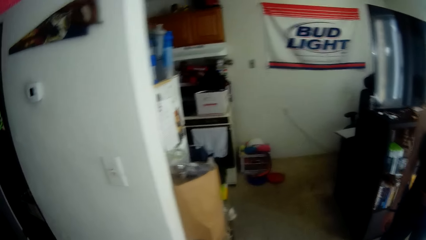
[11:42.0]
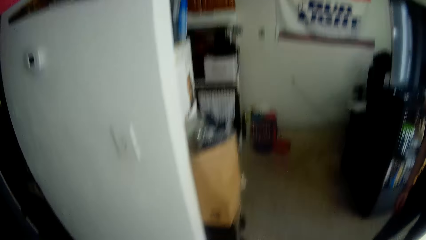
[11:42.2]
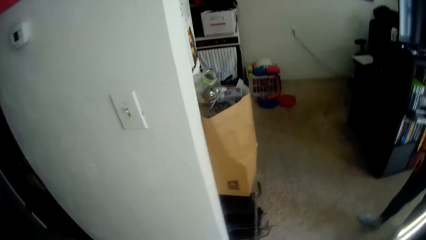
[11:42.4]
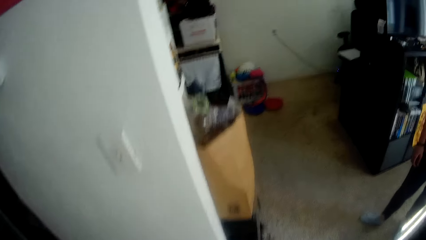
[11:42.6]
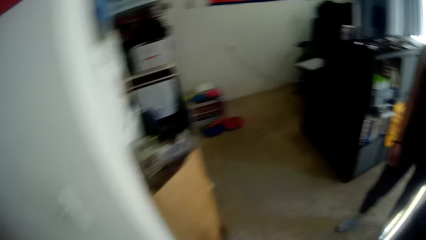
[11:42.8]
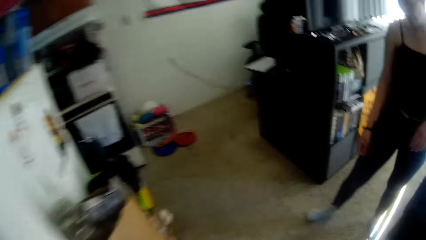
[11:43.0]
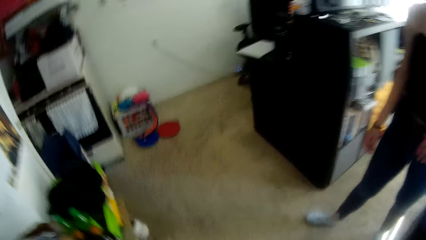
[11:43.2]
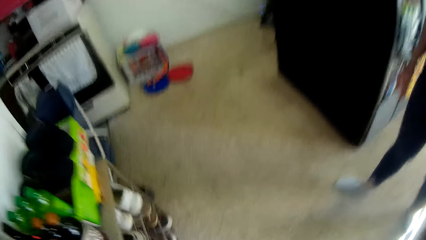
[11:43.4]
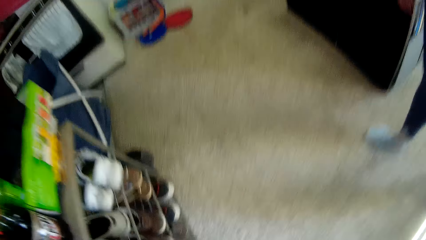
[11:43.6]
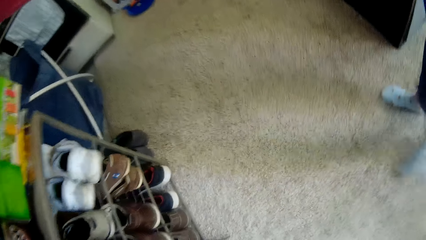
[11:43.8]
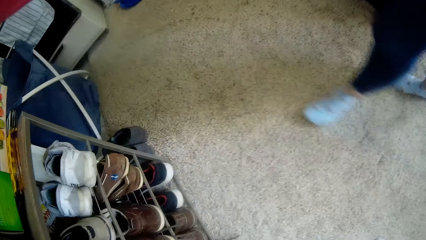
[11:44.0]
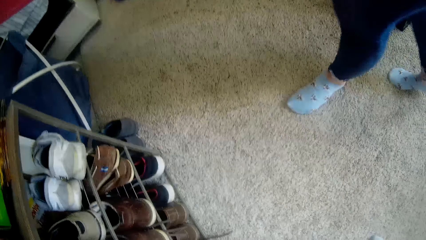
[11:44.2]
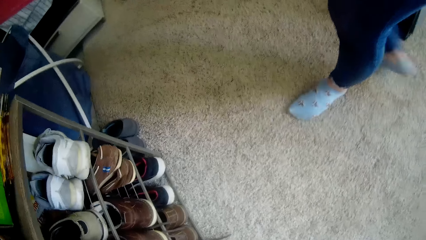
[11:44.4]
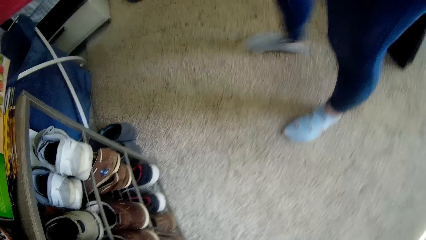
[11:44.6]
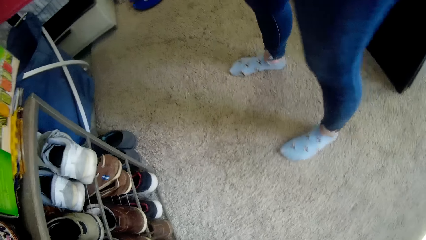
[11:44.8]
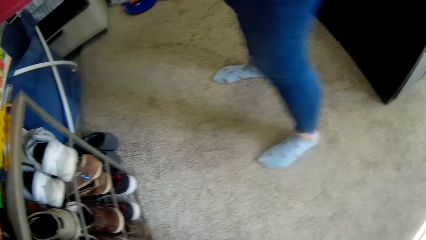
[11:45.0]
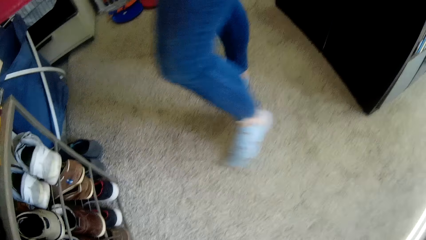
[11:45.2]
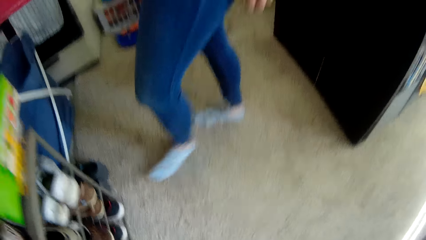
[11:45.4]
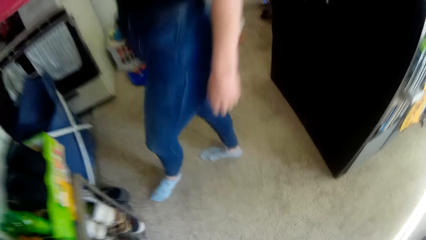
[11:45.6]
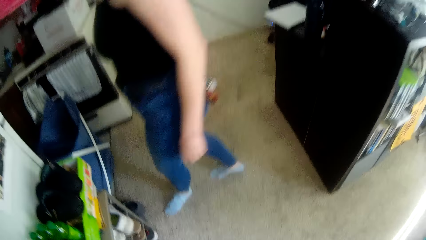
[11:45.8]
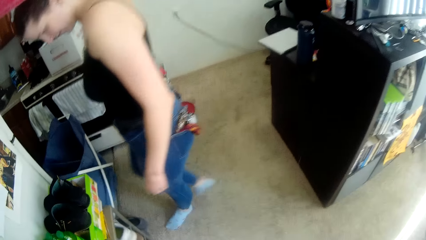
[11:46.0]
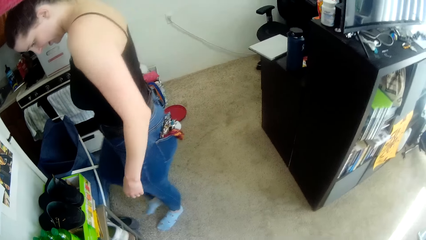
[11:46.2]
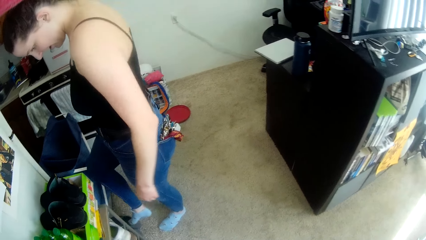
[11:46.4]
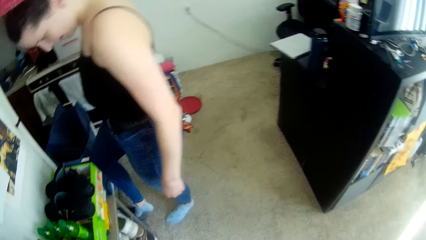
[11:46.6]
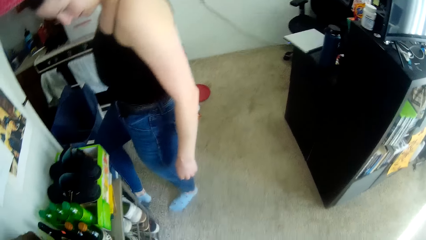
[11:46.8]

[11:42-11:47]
A lady walks to the shoe rack. She wears shoes on the floor near the shoe rack.

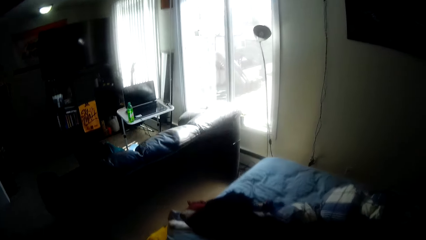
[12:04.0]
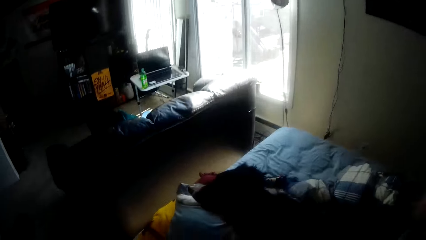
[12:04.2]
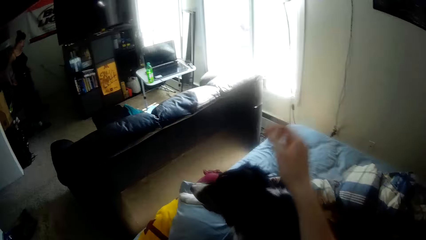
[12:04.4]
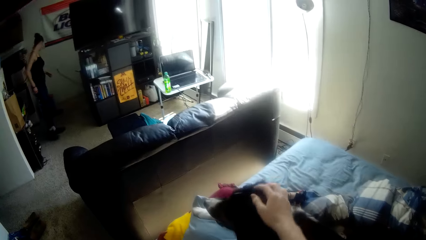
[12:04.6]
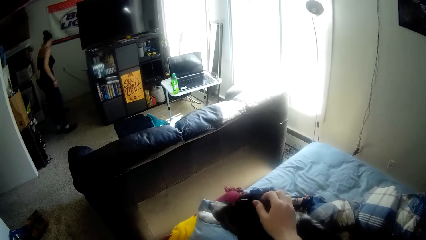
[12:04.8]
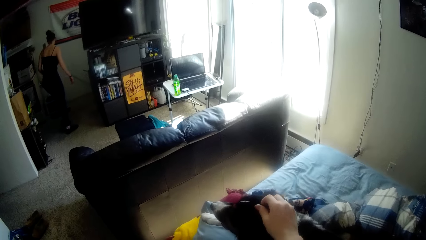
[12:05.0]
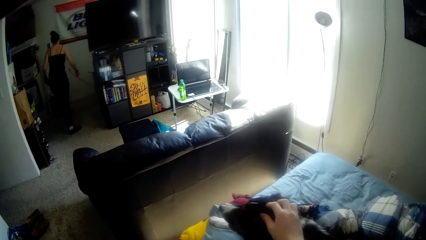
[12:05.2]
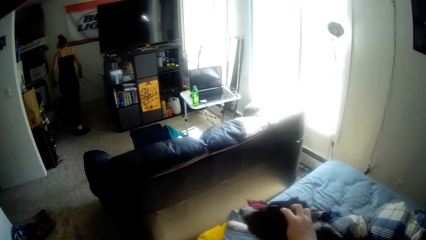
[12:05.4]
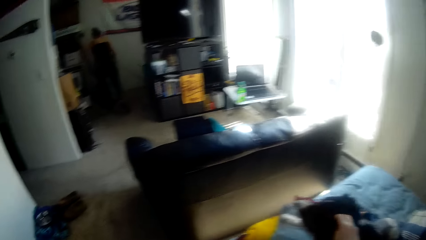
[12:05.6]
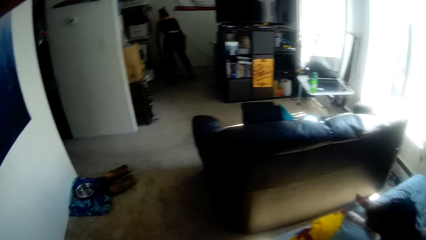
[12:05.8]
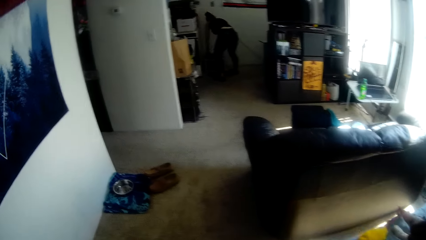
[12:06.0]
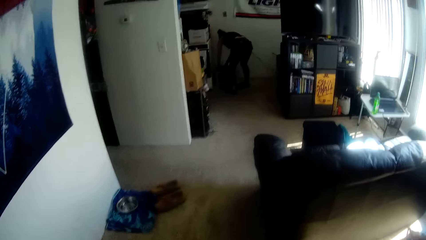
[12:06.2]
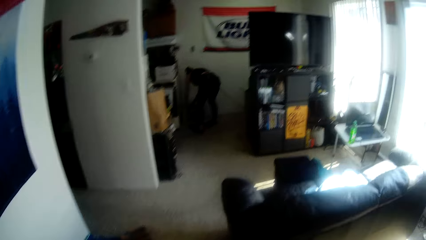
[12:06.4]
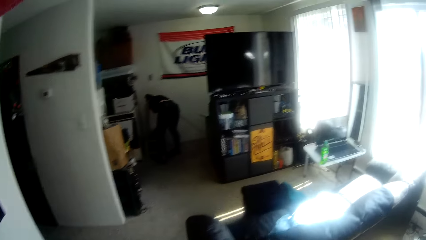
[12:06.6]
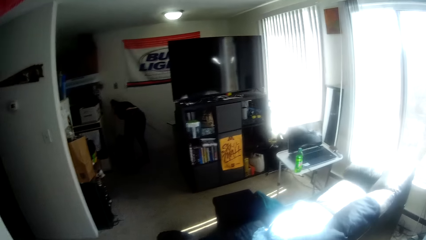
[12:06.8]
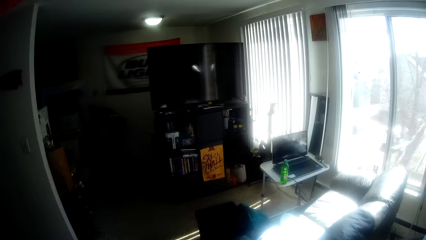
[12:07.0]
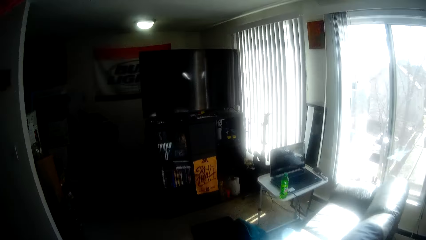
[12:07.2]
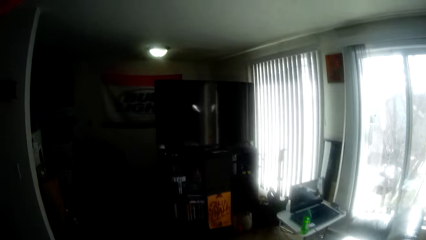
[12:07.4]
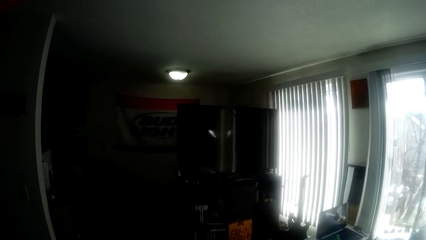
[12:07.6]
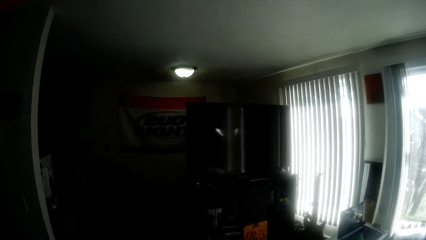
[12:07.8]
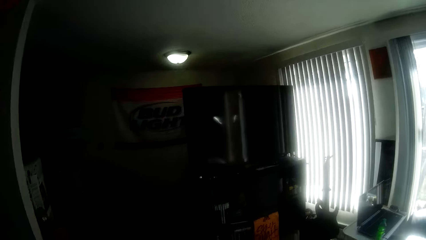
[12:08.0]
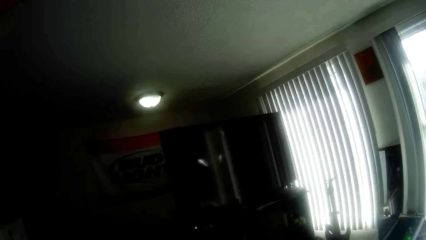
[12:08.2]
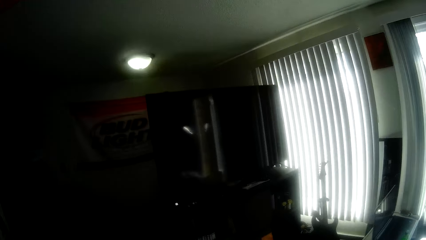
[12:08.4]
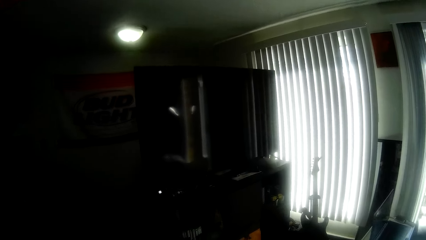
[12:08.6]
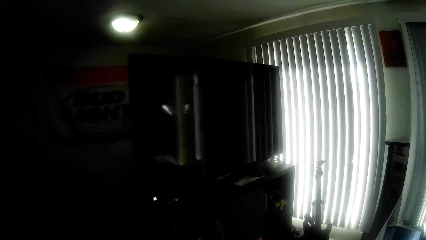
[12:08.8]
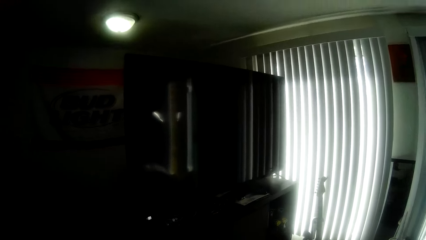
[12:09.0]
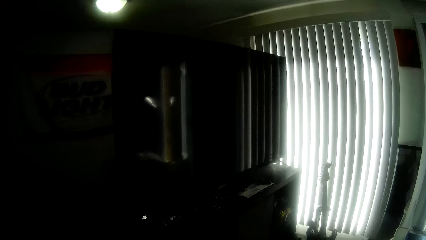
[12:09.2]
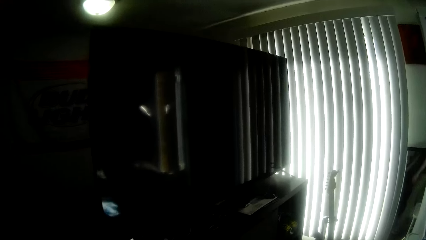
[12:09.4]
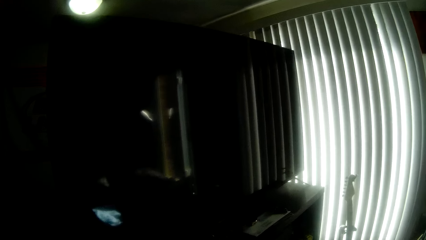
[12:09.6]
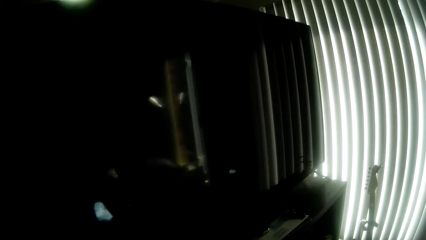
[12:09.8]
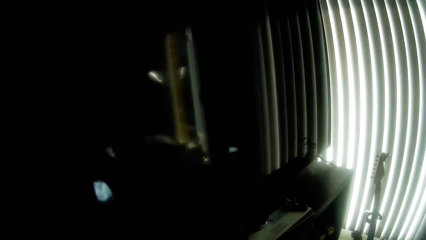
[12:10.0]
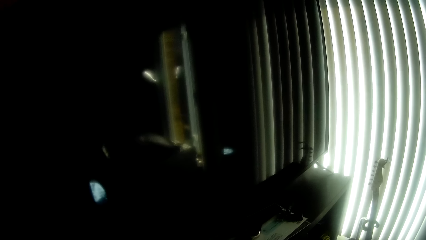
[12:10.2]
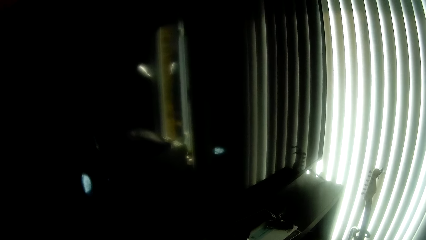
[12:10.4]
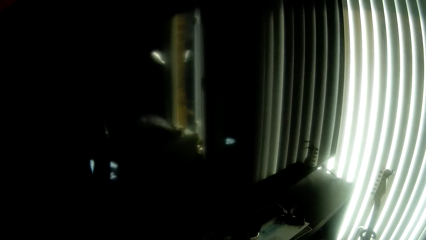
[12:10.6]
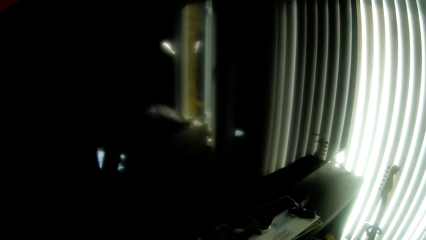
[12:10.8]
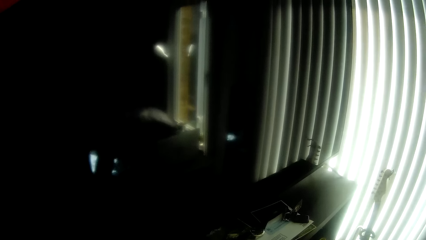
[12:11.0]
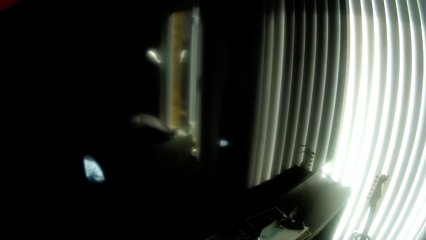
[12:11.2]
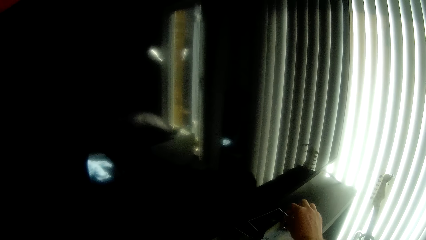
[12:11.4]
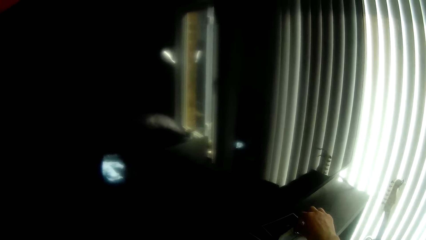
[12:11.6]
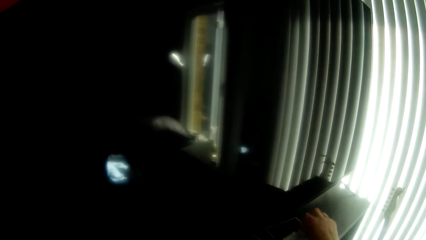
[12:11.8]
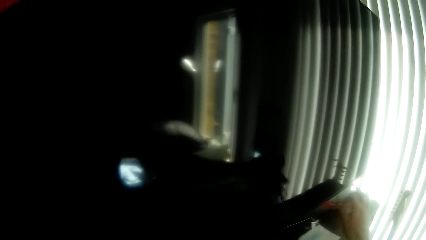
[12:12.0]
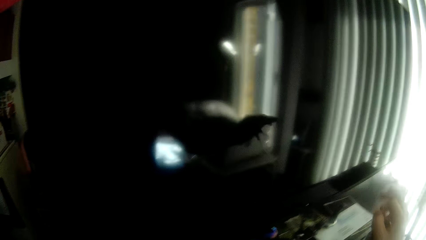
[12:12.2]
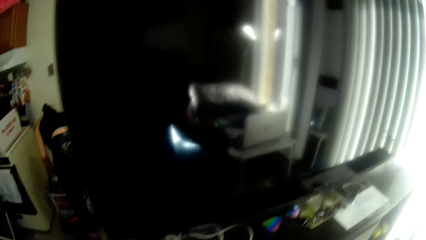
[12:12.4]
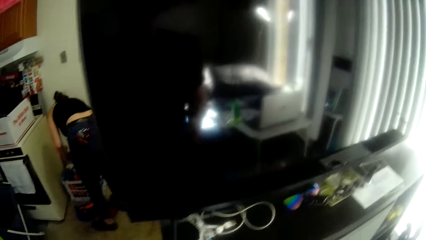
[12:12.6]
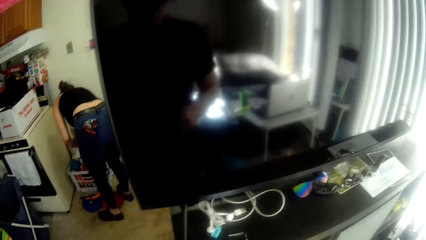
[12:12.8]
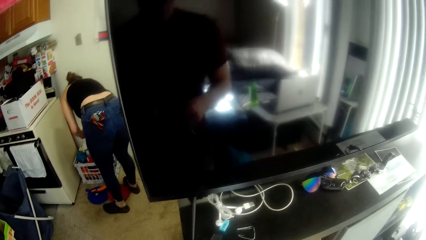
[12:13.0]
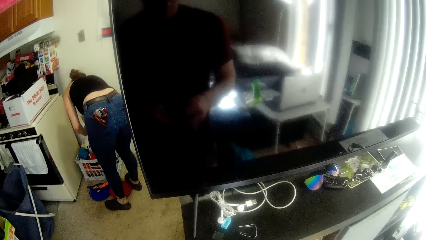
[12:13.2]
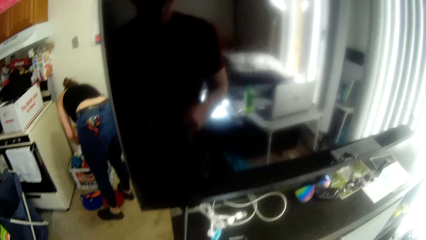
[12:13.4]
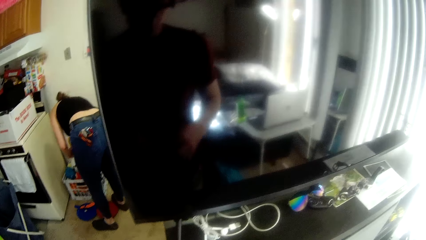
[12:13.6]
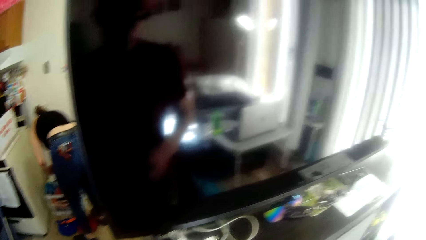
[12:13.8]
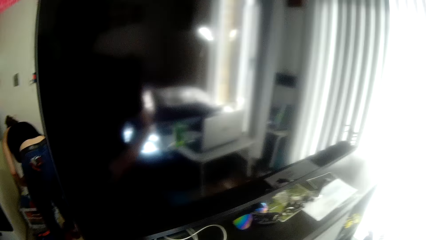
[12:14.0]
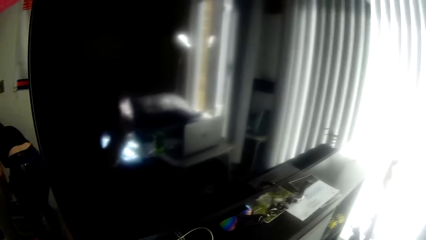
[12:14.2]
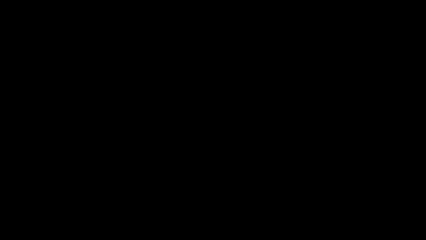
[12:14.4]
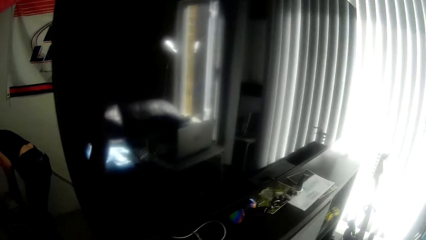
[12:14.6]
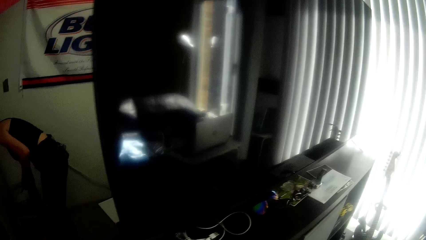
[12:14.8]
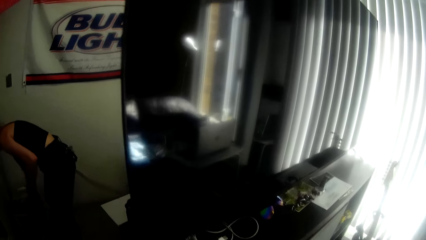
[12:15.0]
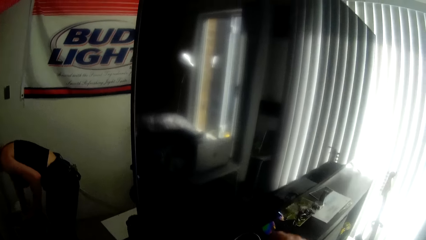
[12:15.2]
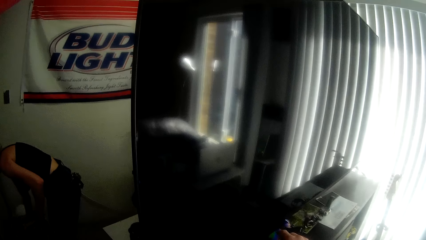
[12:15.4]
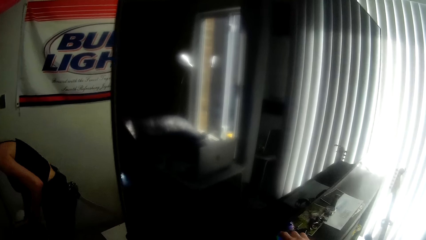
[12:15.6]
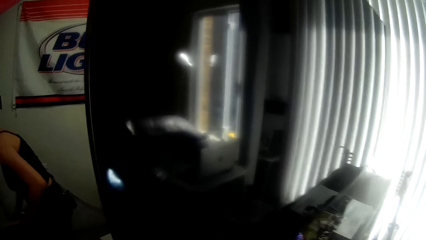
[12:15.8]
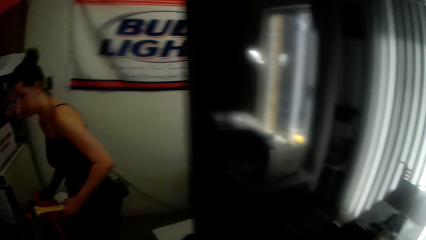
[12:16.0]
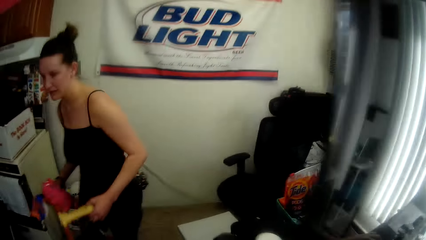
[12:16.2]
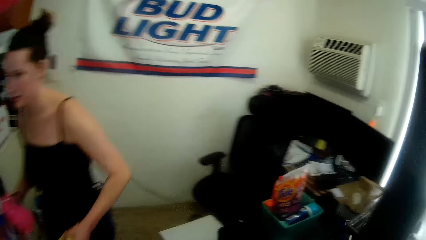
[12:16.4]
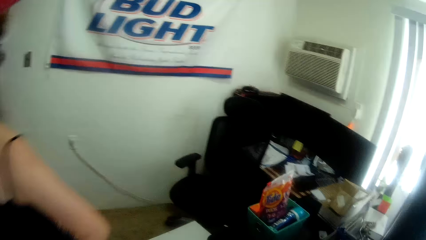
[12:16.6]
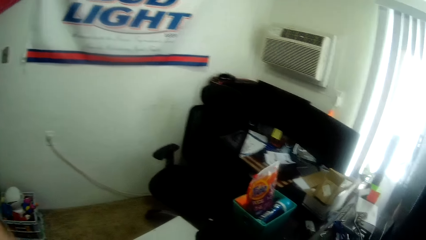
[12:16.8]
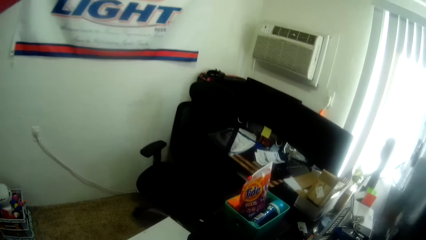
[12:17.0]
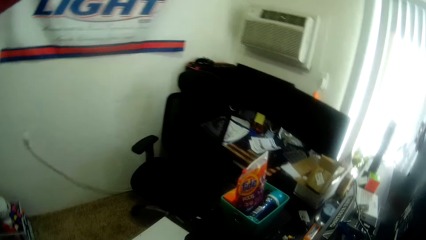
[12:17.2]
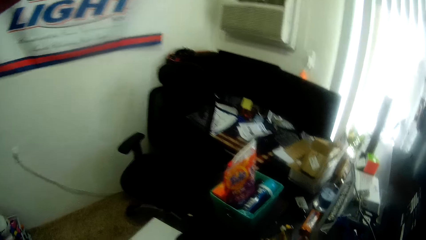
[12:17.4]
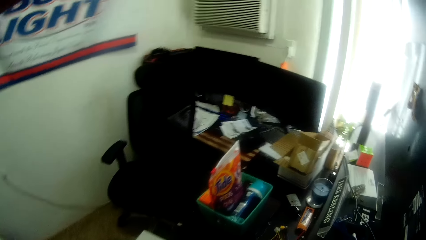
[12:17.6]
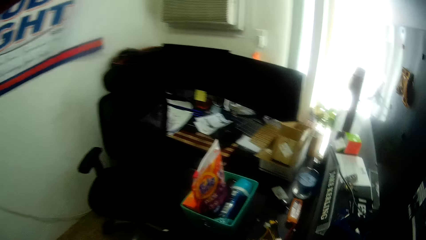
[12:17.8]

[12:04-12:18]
The camera wearer holds the dog in the bed. A lady walks towards the far end wall of the room. The camera wearer looks around. They walk in the room towards the TV. They raise a hand up. They stand in front of the TV. They pick up something on the TV stand. The lady picks up something from the plastic crate. The camera wearer walks to the back of the TV. They look around. The lady walks away from the crate.
